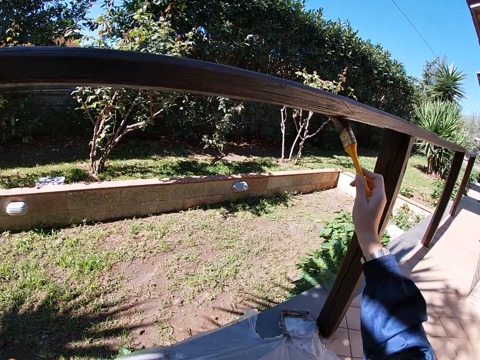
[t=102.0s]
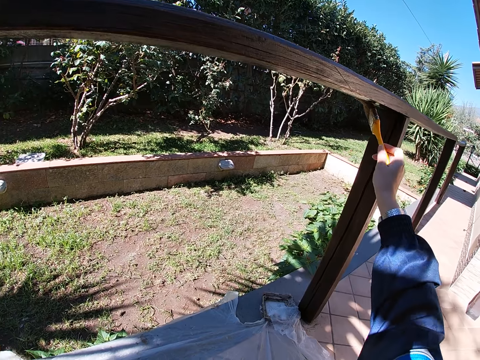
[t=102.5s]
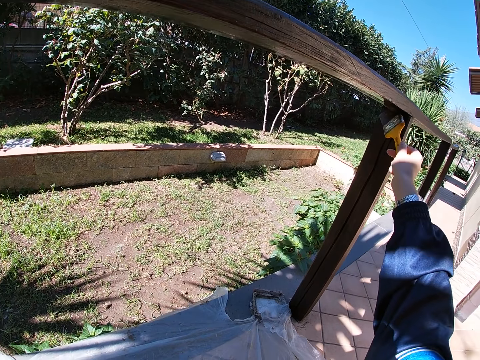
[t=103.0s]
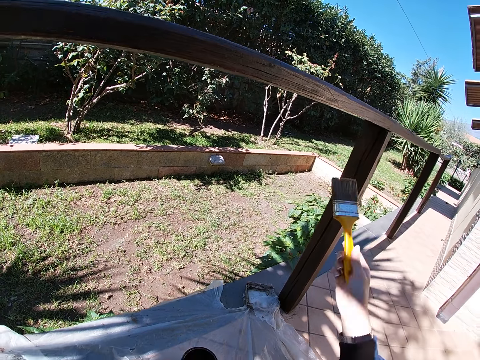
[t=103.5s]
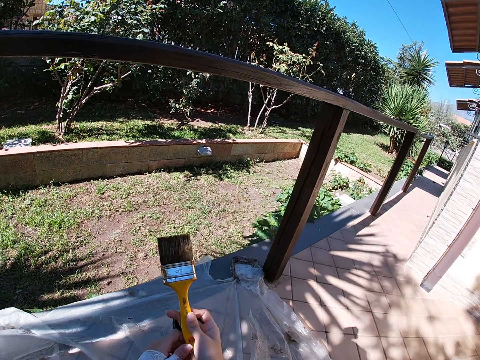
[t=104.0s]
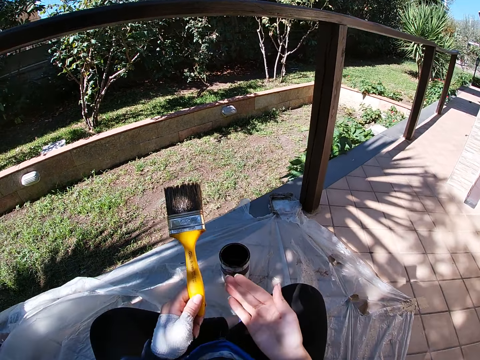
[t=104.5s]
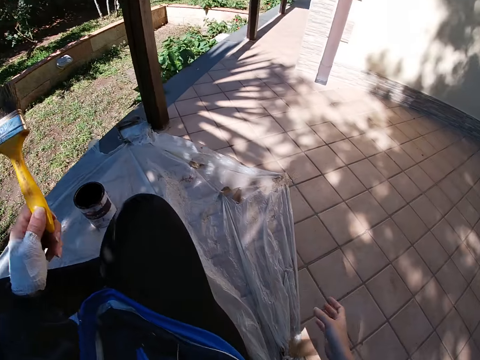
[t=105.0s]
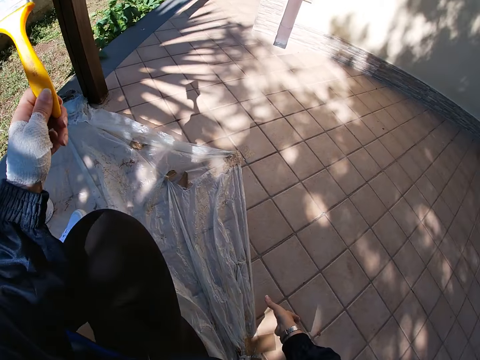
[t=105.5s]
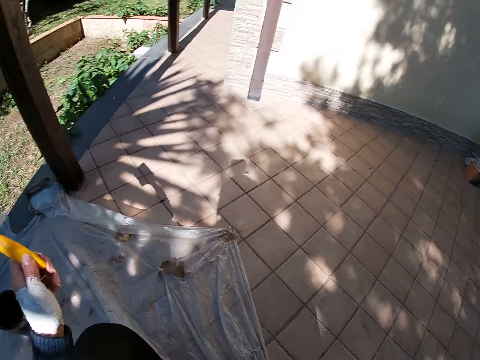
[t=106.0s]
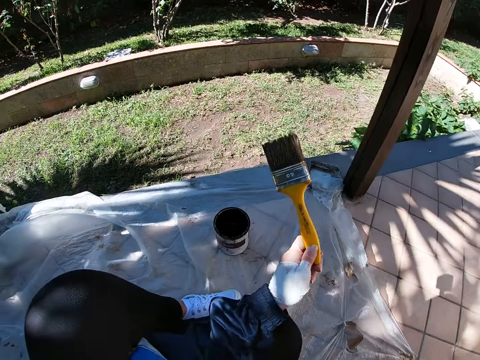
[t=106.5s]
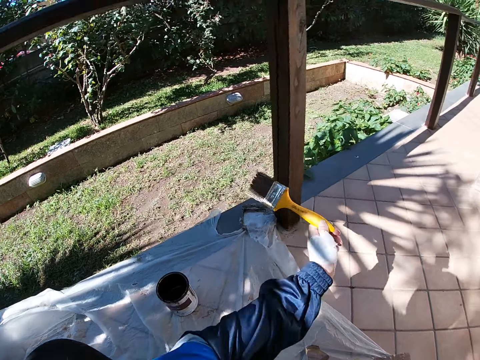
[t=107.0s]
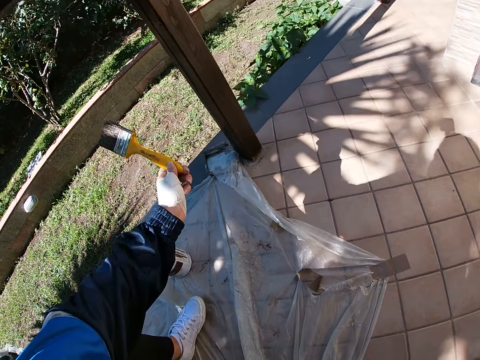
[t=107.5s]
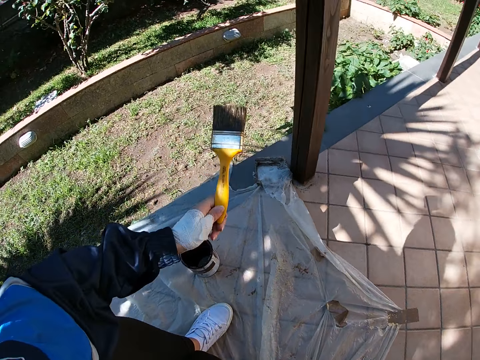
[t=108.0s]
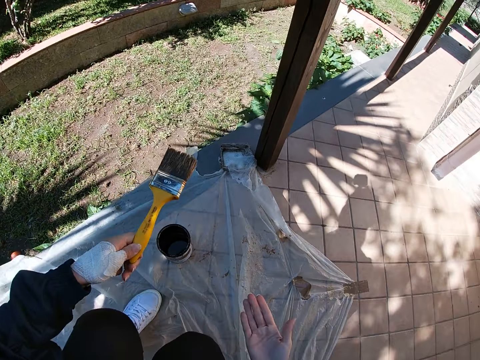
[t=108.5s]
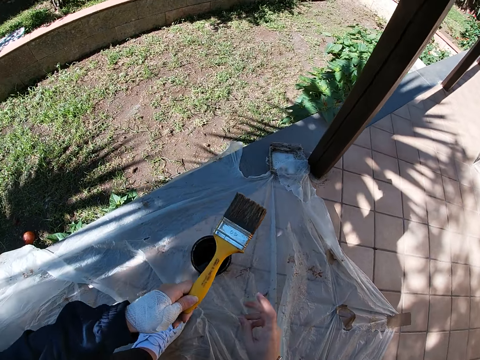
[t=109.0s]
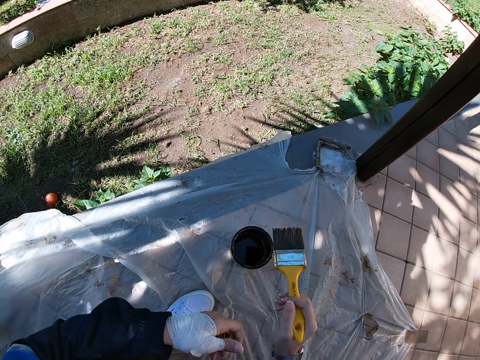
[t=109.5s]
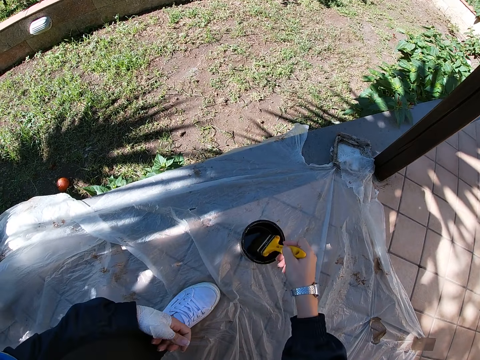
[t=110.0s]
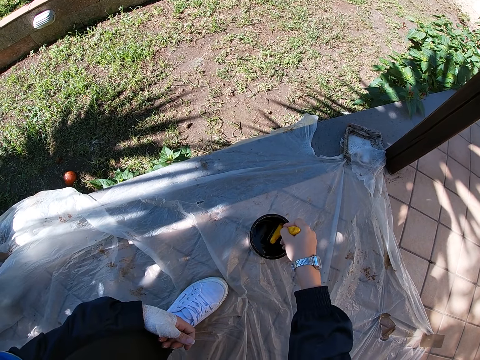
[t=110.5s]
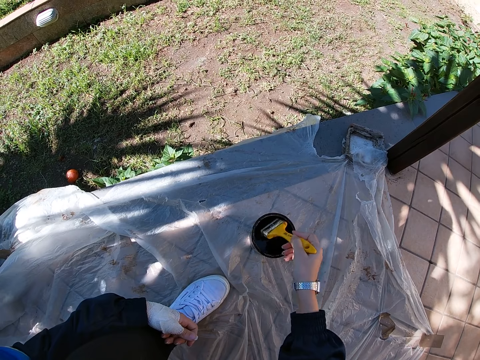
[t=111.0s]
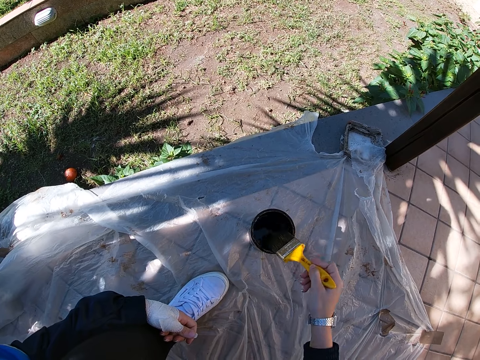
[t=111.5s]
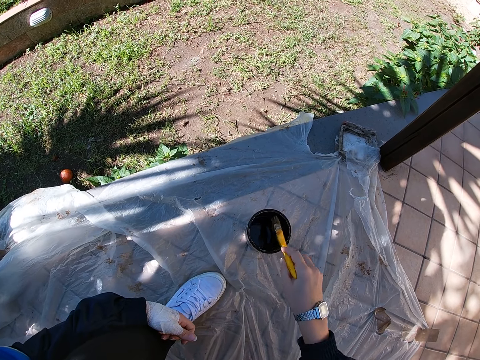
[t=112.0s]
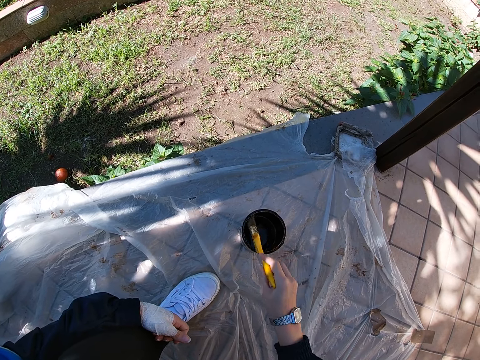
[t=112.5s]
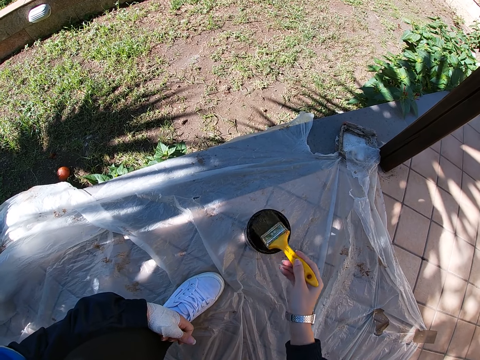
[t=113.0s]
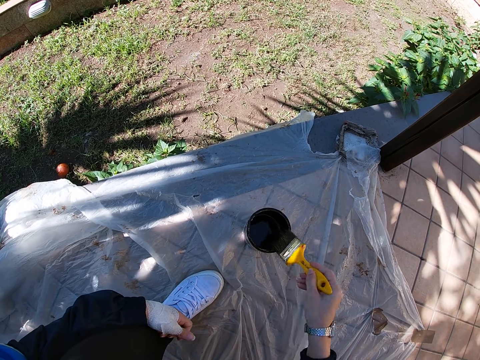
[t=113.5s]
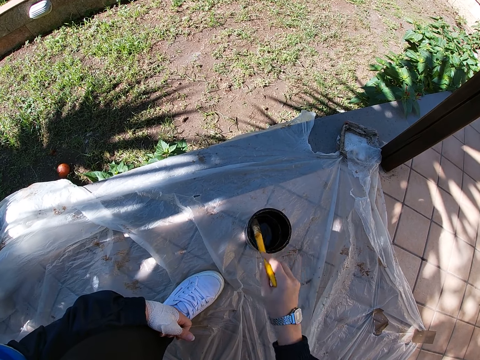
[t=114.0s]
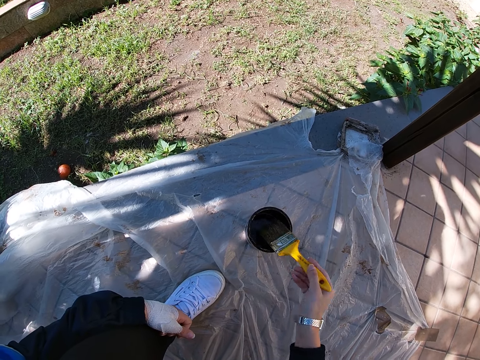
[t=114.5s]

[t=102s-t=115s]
The camera wearer stops painting the frame of wood and changes handling of the paint brush to the left hand. They squat. They stand up. They change handling of the paint brush to the right hand. They dip the paint brush in a container filled with paint. They take out the paint brush from the container.

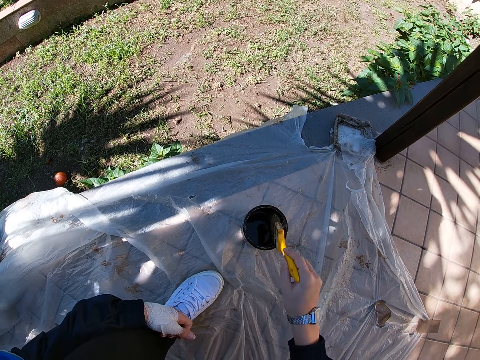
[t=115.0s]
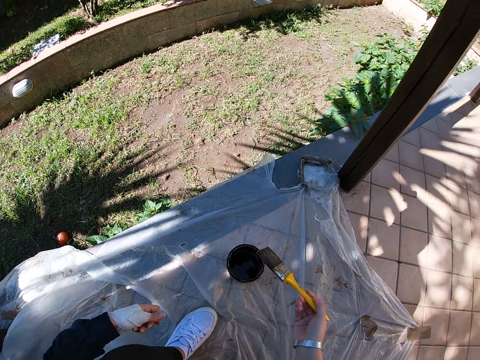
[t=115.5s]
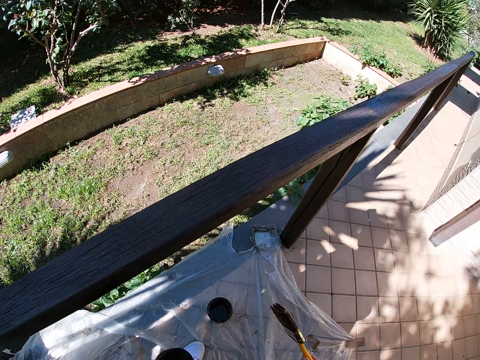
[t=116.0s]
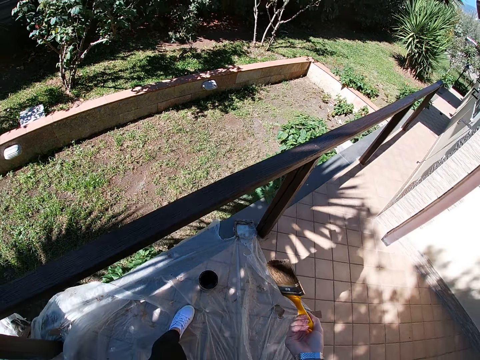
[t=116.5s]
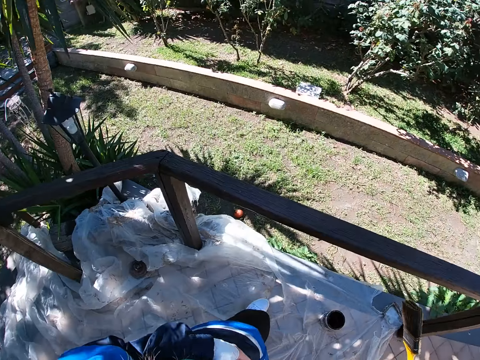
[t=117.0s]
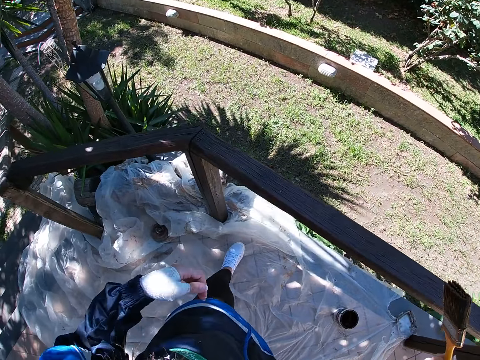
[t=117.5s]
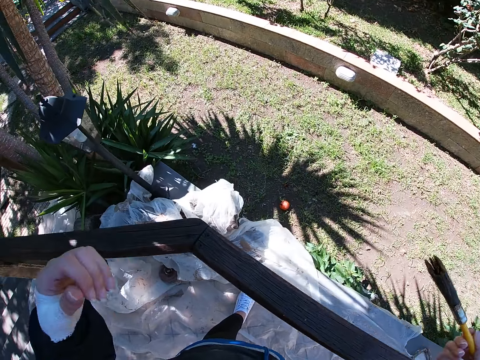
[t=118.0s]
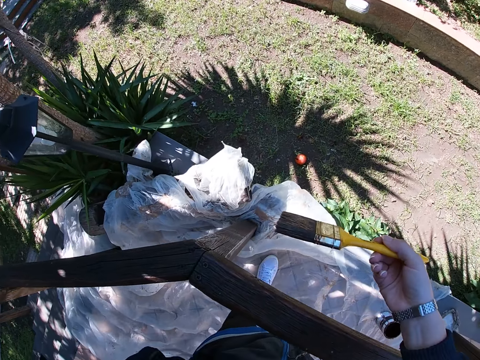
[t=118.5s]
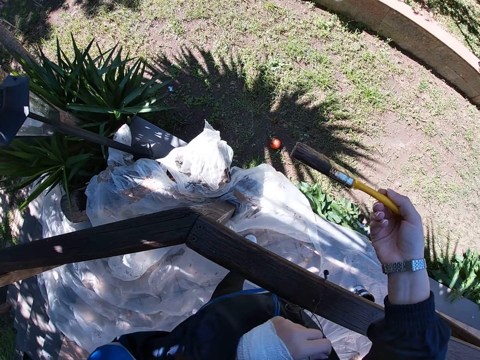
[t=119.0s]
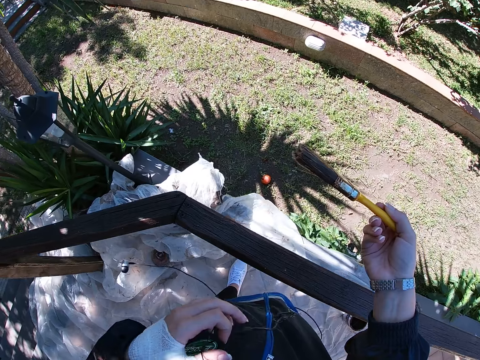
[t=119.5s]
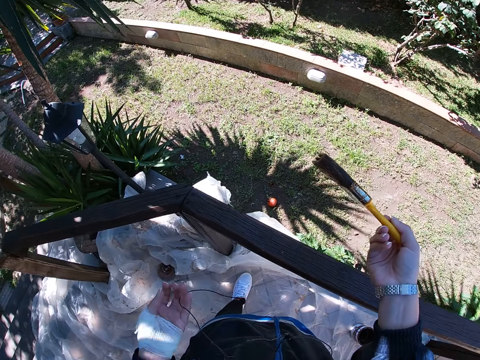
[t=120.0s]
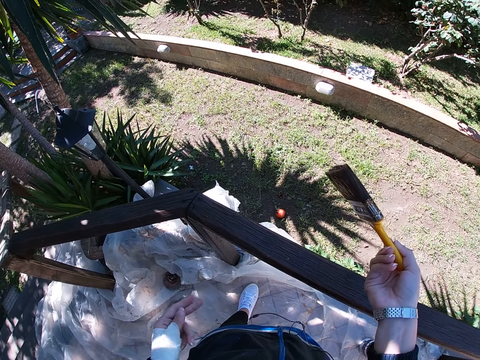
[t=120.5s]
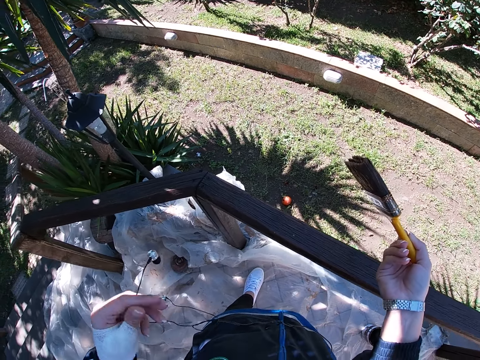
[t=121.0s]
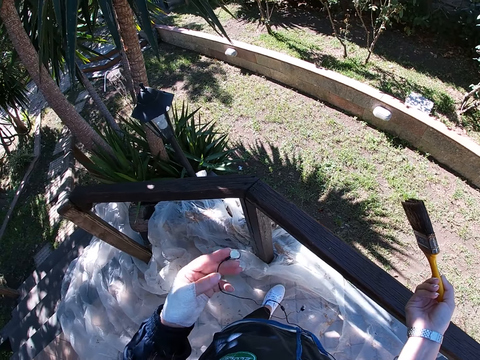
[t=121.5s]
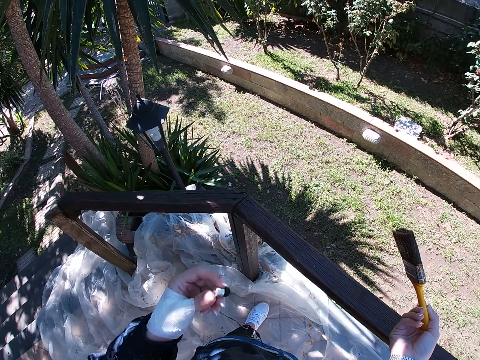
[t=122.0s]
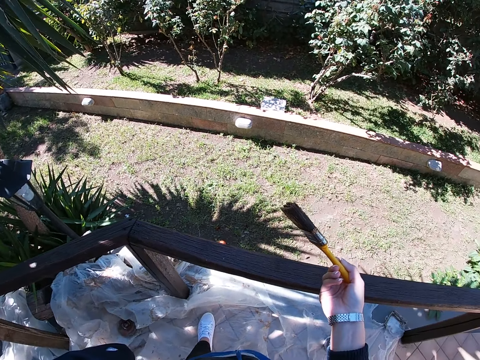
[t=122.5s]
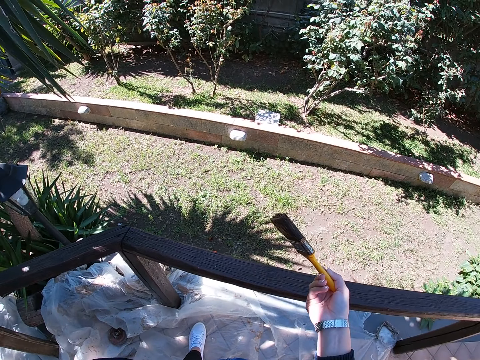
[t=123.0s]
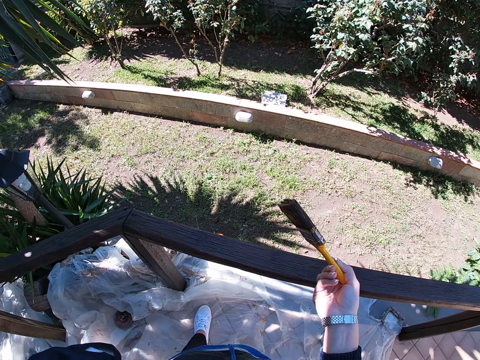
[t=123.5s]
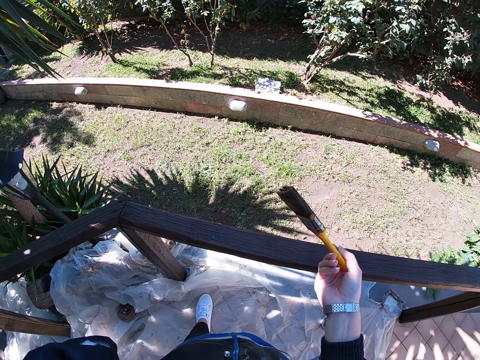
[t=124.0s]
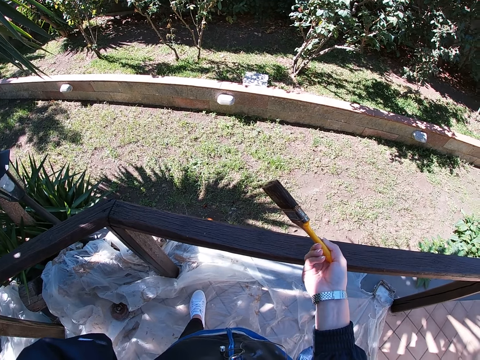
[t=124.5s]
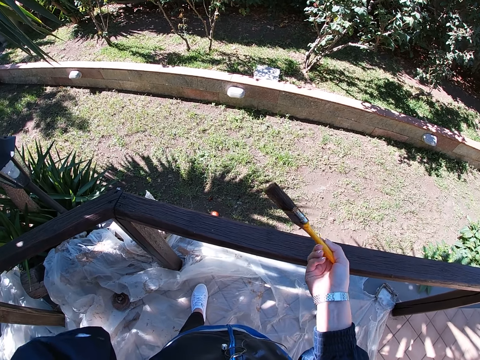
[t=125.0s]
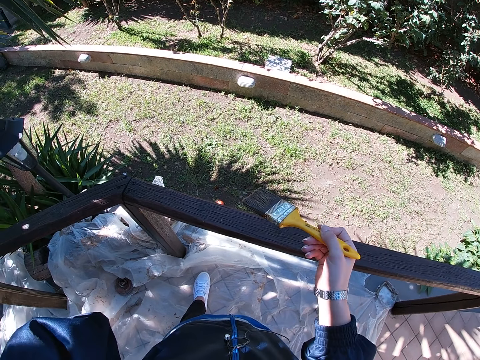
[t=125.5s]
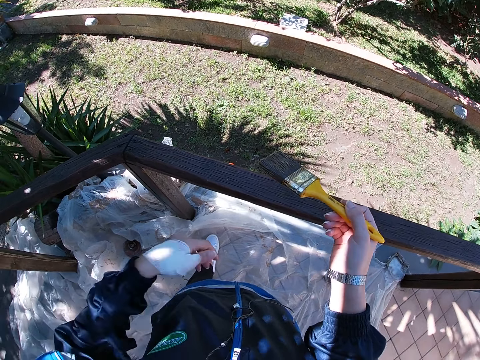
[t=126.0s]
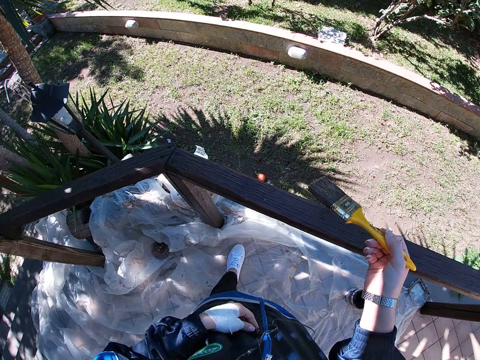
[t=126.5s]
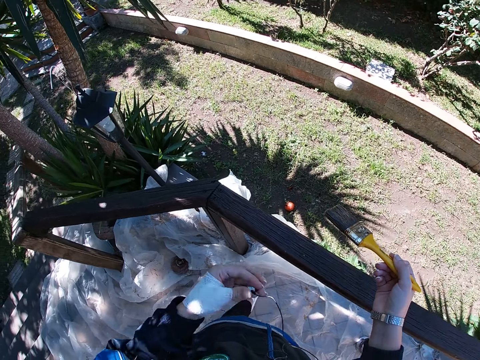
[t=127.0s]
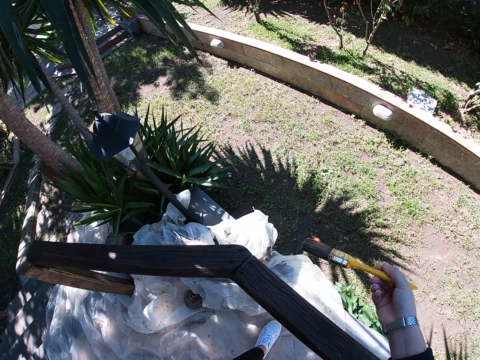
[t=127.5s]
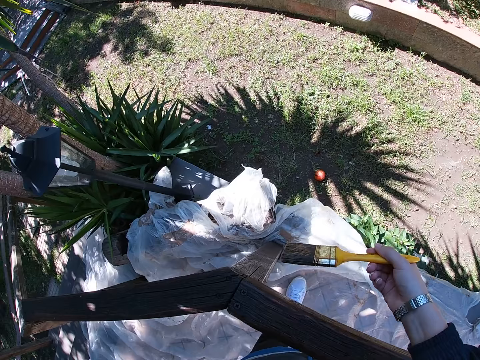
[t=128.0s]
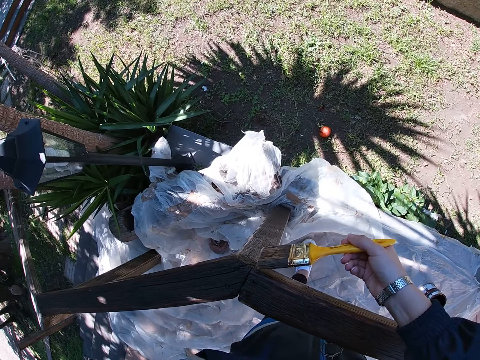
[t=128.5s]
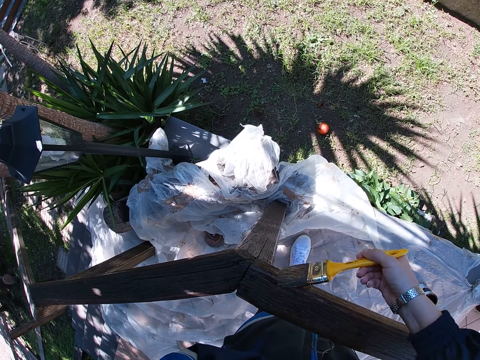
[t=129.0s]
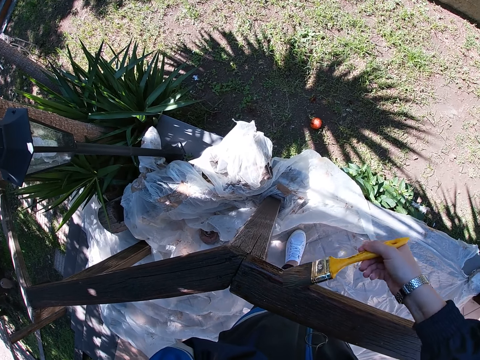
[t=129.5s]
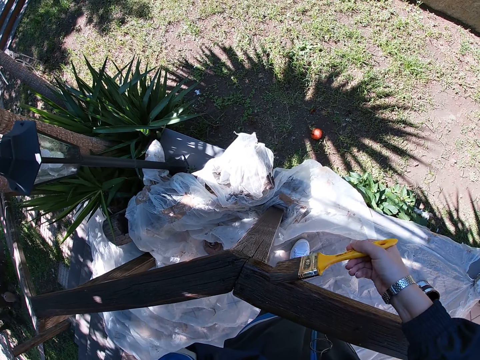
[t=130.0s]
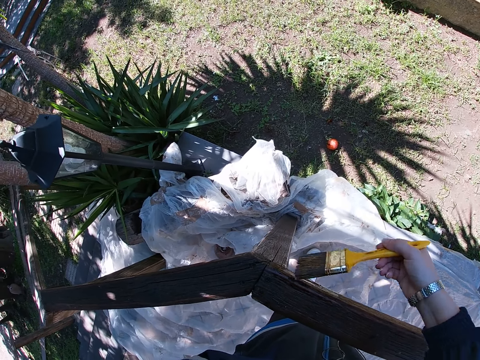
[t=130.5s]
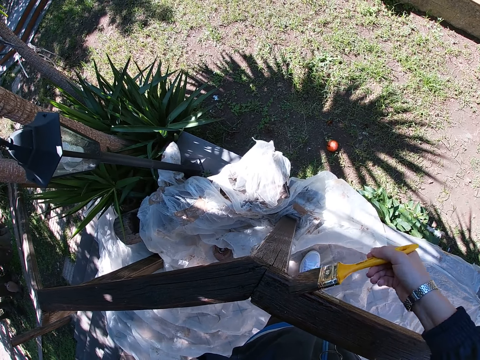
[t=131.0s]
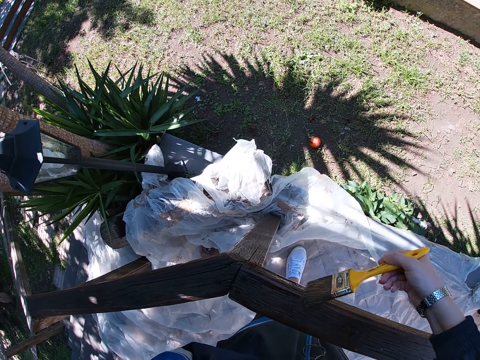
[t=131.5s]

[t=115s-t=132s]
The camera wearer stands up. She takes hold of earphones. She puts the earphones in her ears. She paints the frame of wood.
